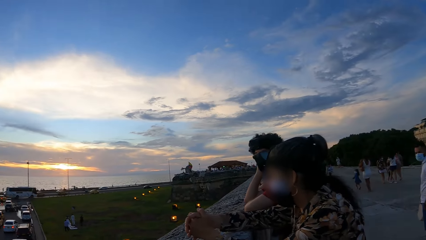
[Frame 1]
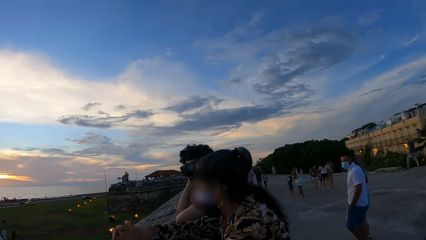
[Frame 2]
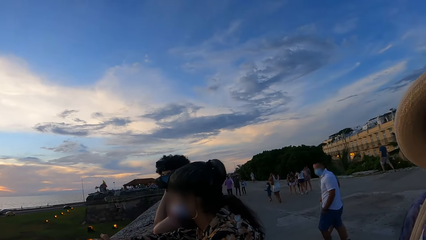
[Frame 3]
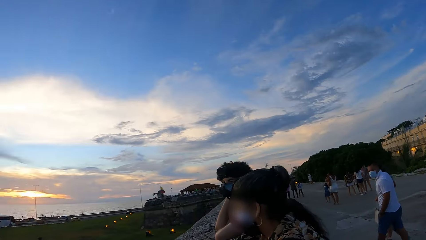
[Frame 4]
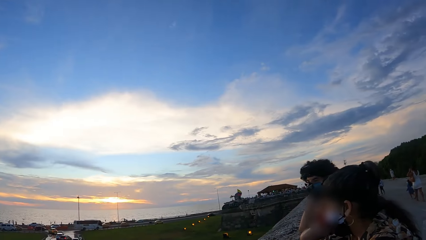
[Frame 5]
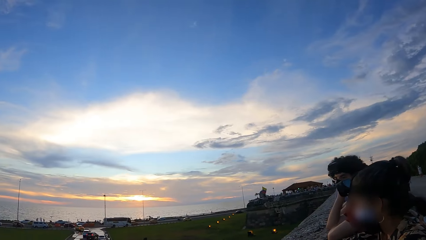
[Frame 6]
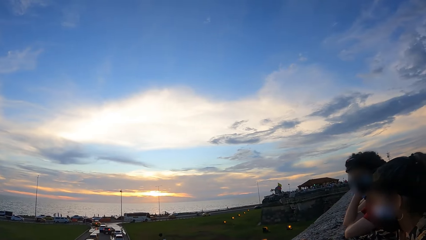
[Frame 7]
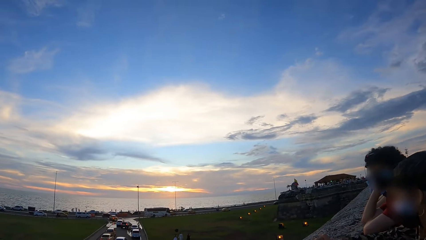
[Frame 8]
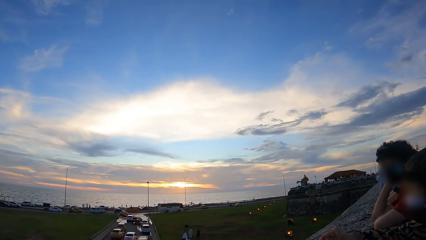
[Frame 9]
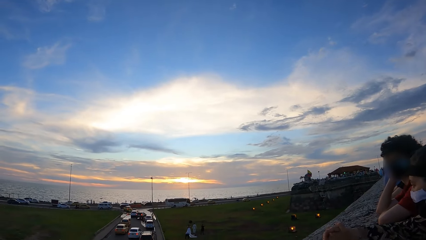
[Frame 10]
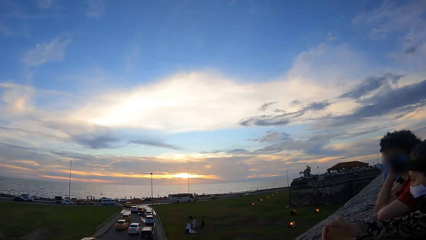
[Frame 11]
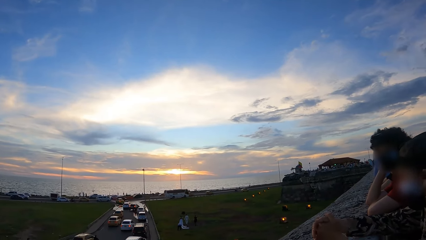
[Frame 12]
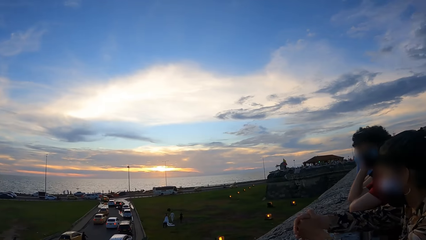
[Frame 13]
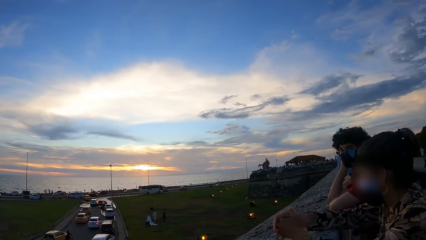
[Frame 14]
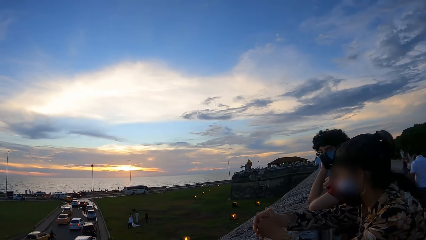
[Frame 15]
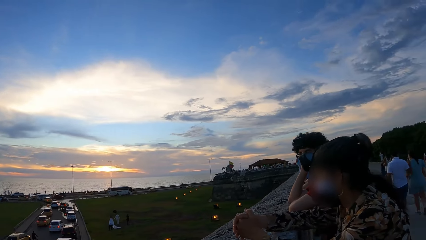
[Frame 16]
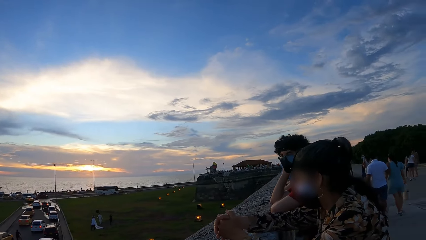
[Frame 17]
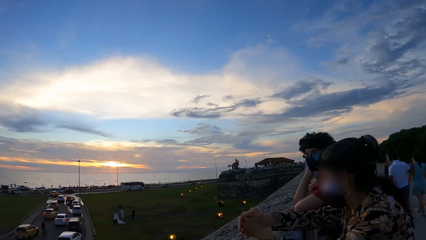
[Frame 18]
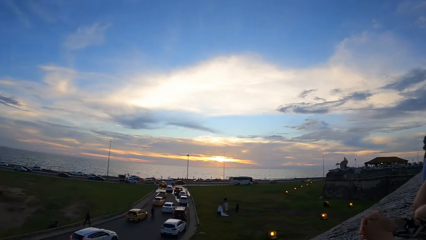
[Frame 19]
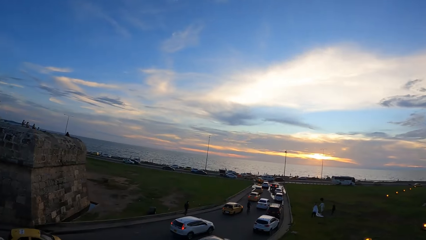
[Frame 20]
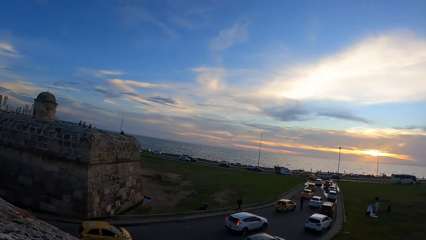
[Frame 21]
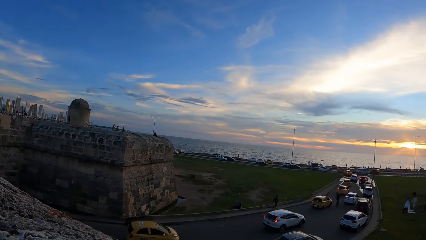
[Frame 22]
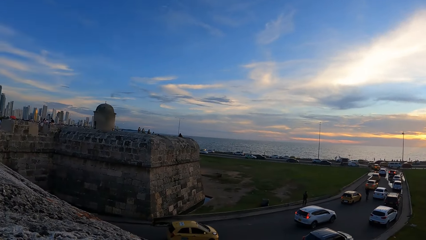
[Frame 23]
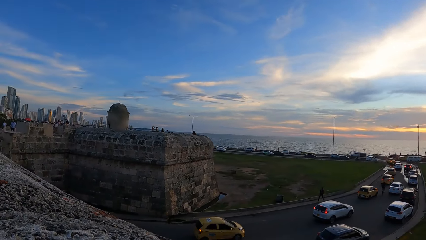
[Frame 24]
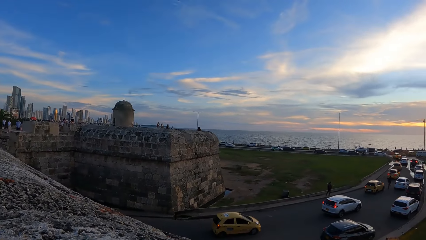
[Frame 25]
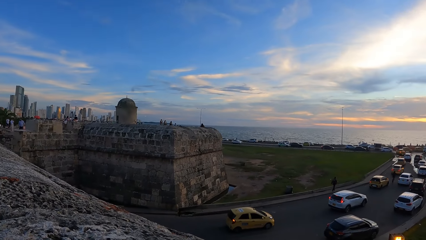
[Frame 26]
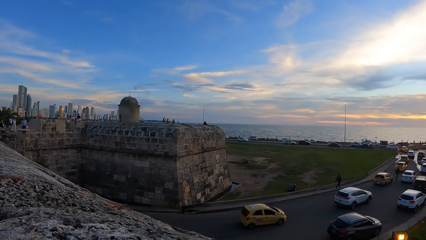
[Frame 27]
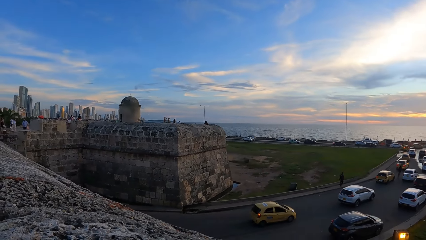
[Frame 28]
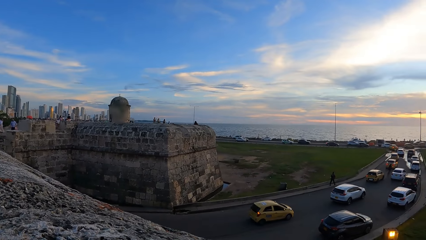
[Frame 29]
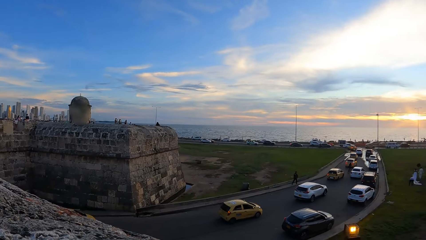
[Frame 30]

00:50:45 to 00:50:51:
The camera wearer looks around.

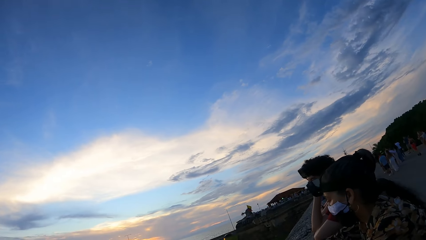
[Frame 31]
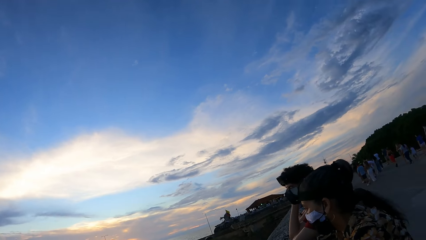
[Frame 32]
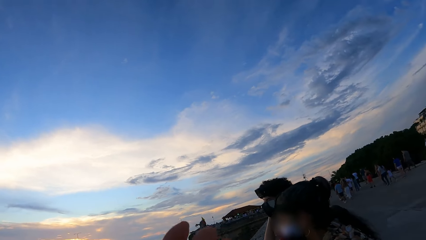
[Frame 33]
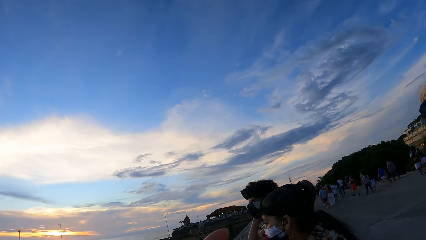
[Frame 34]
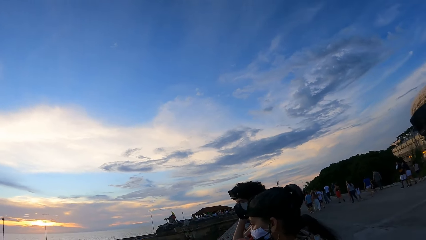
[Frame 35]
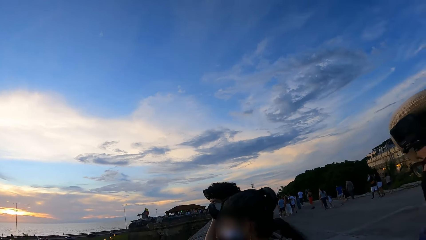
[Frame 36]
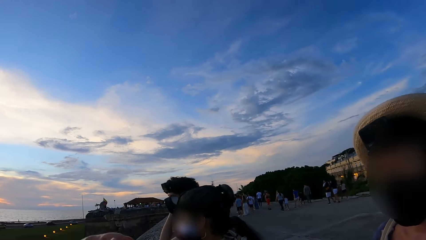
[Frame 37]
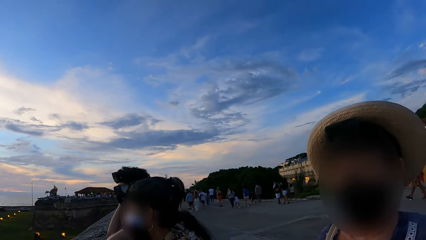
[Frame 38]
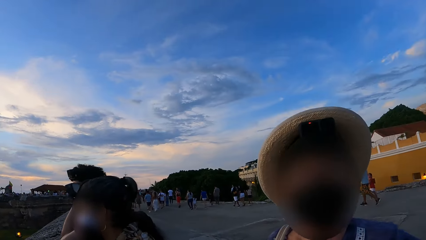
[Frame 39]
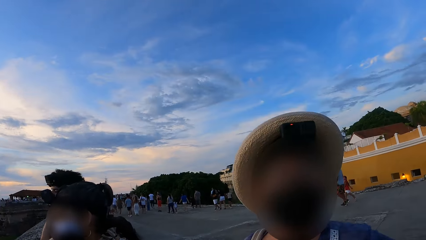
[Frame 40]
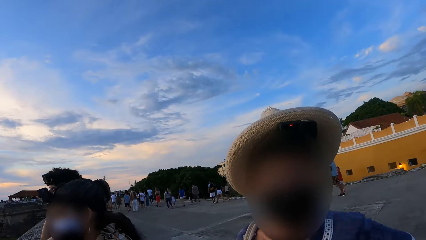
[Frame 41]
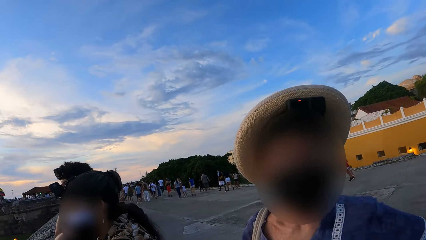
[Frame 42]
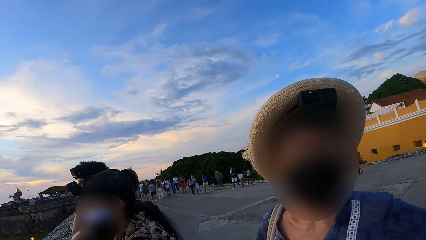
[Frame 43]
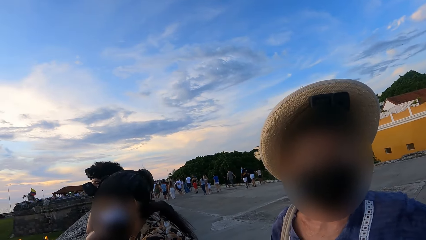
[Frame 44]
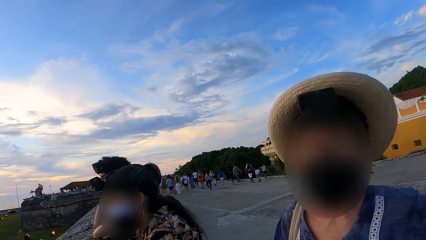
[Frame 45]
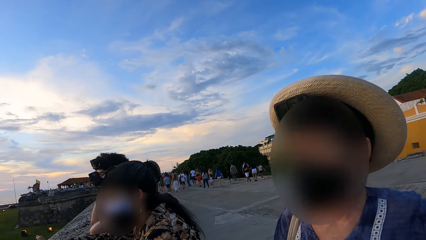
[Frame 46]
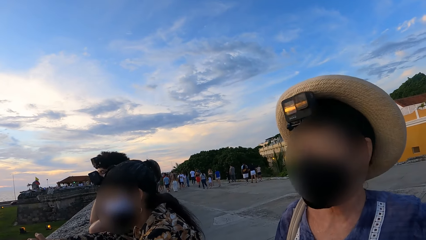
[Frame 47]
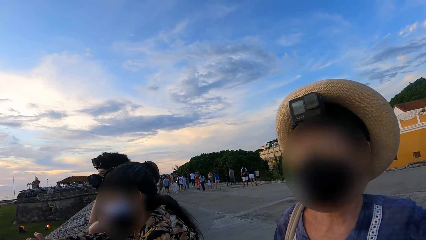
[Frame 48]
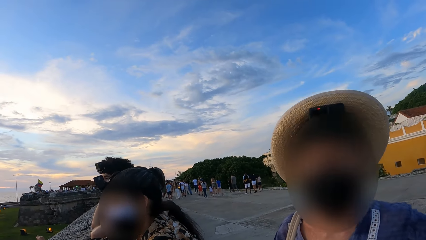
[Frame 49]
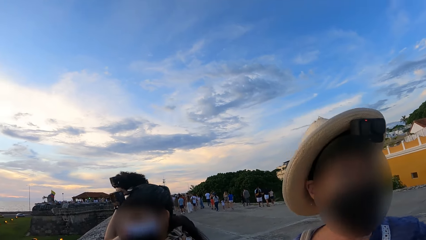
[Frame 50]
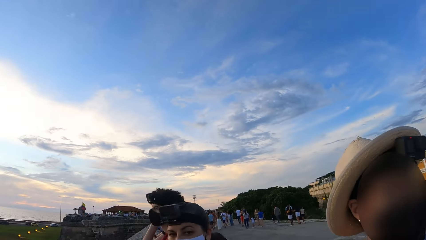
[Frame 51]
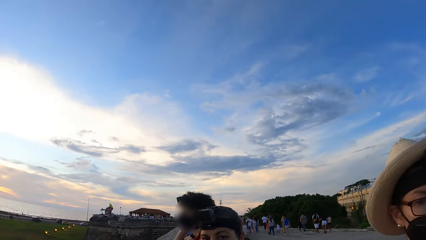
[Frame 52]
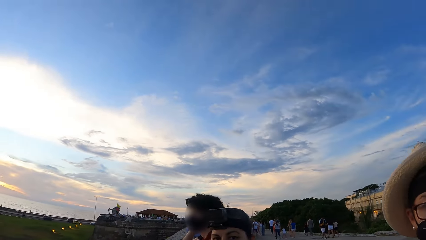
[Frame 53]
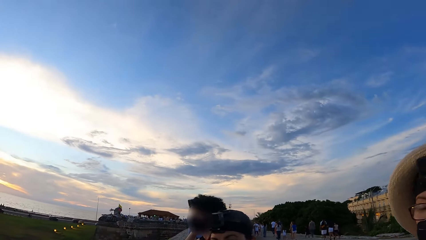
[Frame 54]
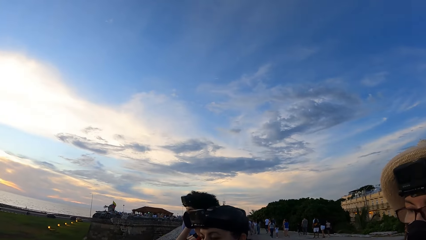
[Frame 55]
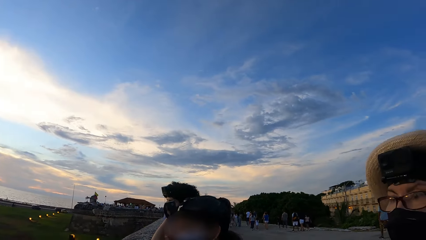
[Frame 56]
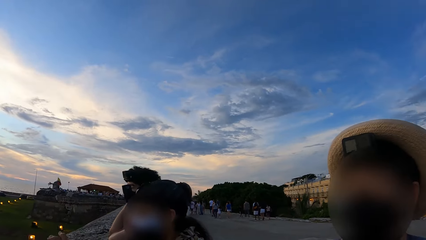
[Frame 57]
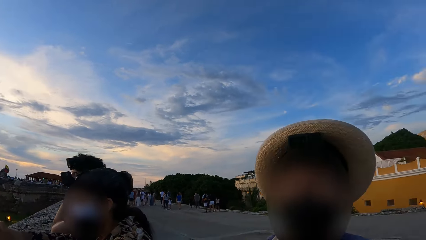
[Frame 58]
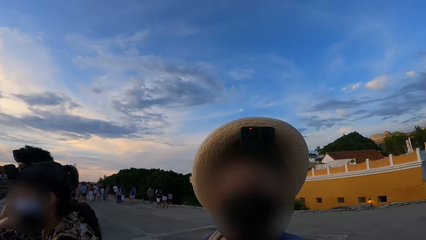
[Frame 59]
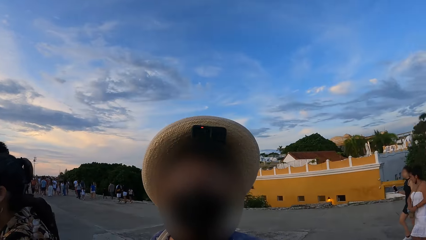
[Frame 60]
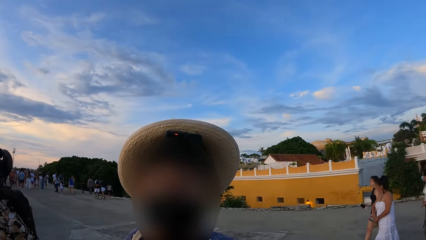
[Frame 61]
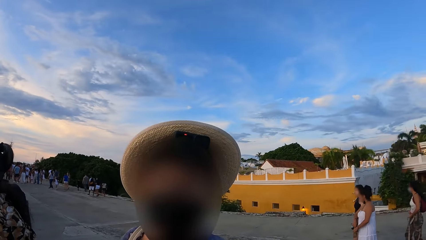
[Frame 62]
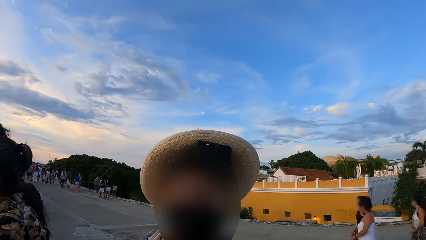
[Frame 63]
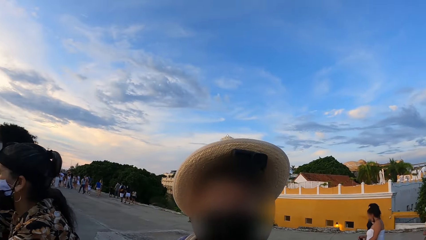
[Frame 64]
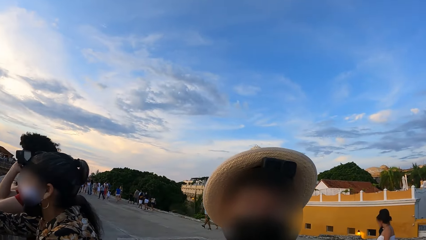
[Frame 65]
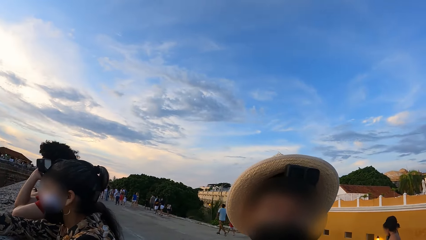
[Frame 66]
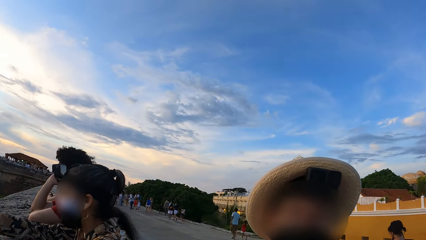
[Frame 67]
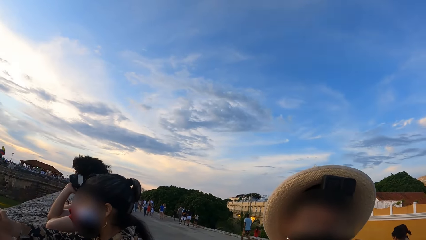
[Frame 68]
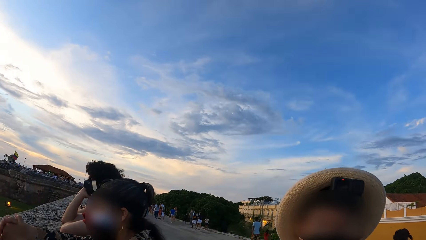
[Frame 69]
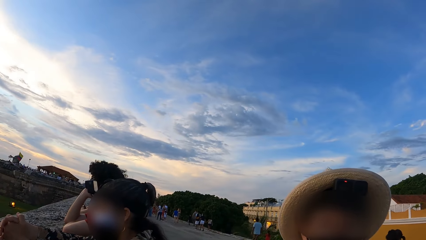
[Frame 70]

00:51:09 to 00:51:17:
A person converses with the camera wearer. The camera wearer interacts with the person.

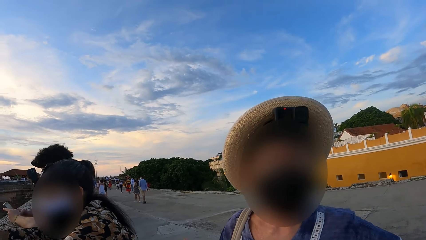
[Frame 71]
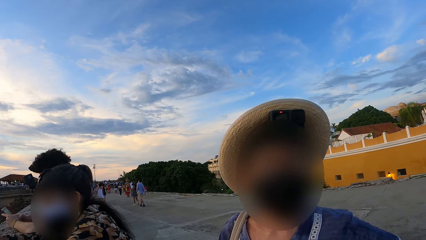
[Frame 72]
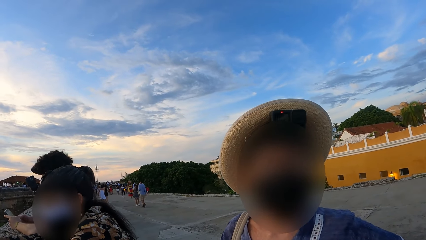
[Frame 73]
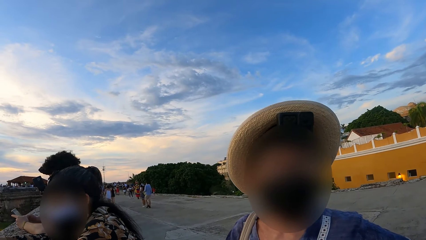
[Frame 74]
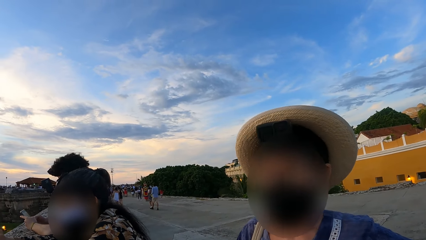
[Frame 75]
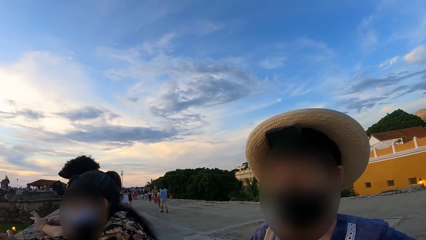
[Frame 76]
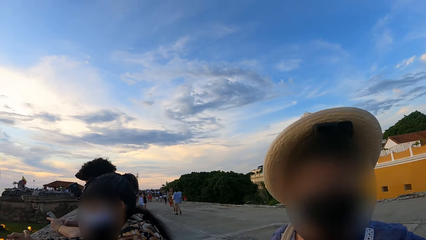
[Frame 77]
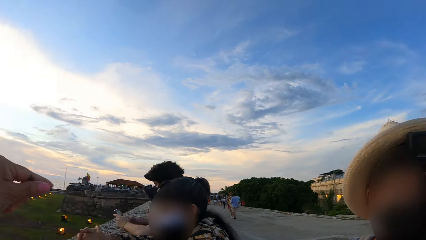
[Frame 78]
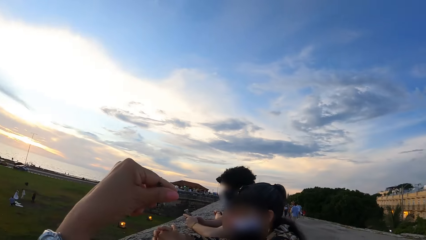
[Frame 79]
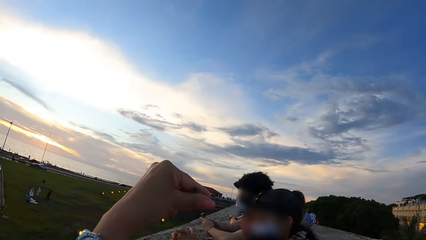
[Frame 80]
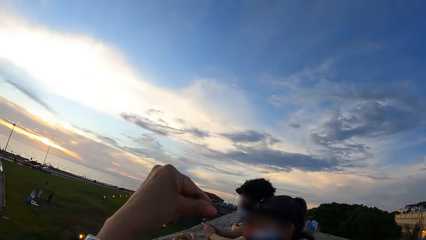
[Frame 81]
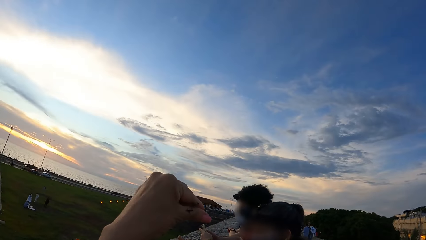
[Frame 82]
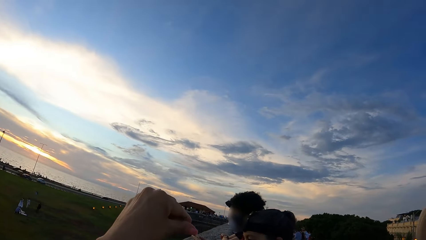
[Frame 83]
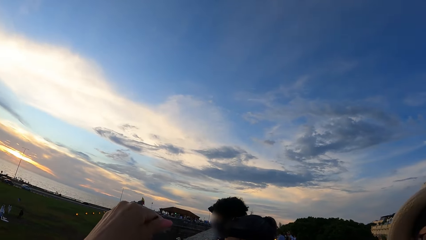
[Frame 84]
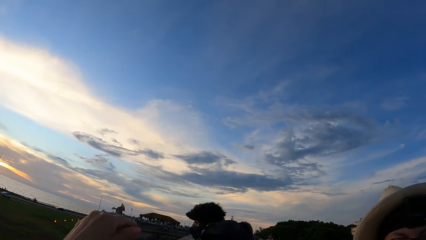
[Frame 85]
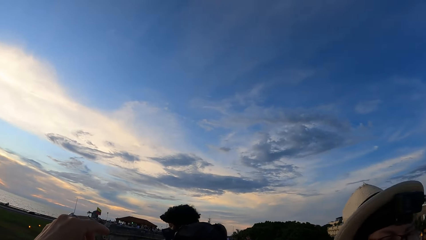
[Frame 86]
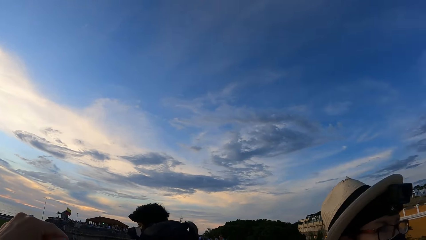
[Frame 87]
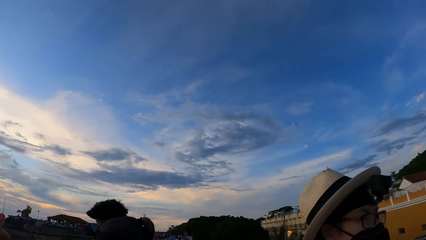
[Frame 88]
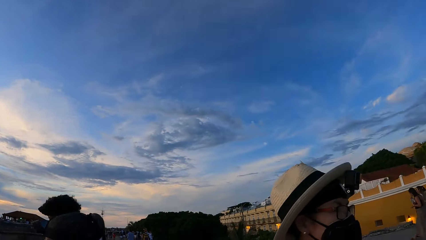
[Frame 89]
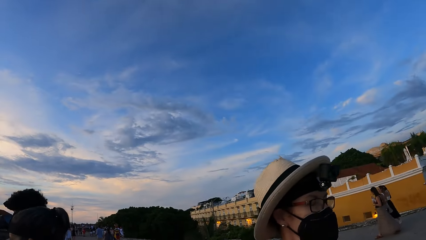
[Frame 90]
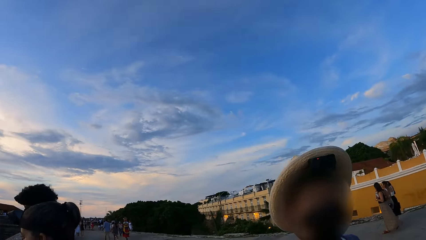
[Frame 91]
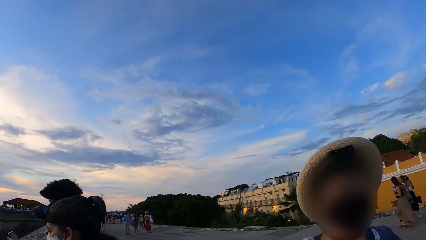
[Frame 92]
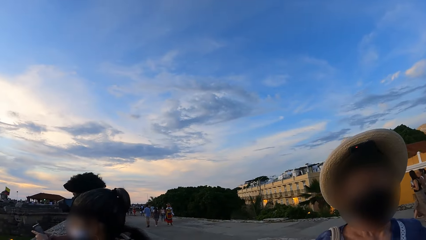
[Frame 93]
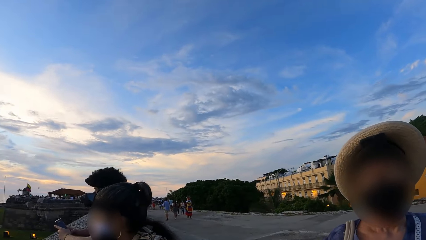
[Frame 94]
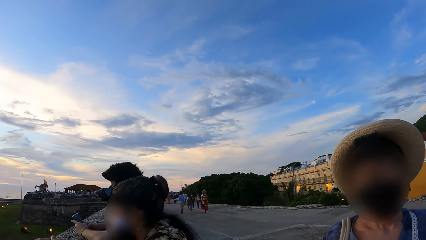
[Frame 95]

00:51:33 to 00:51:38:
The camera wearer looks at the hand. She raises her hand. She looks around.
